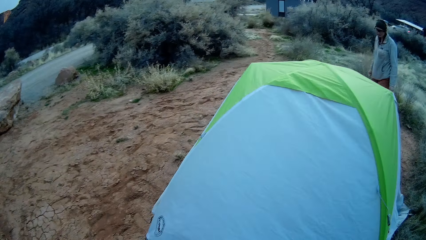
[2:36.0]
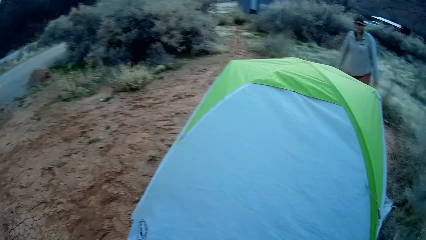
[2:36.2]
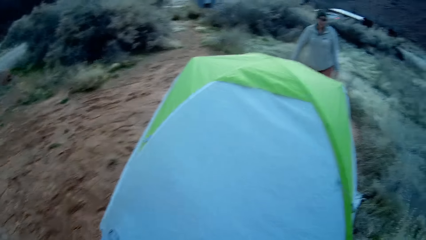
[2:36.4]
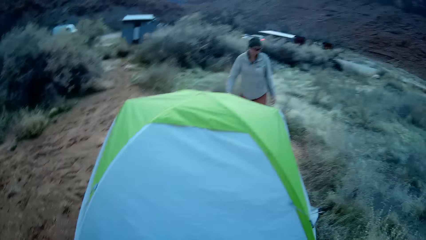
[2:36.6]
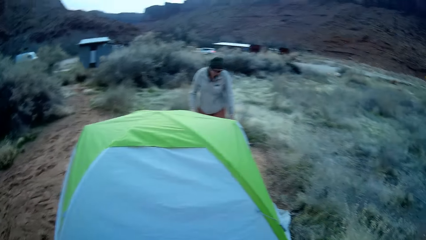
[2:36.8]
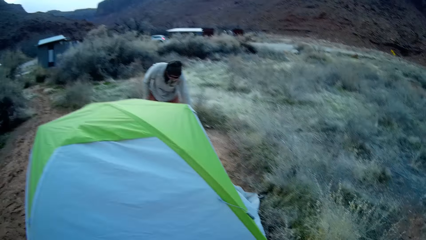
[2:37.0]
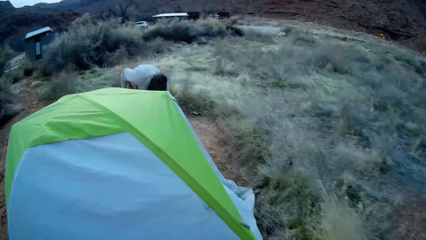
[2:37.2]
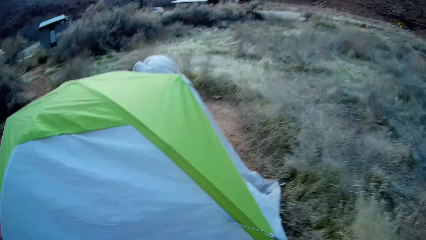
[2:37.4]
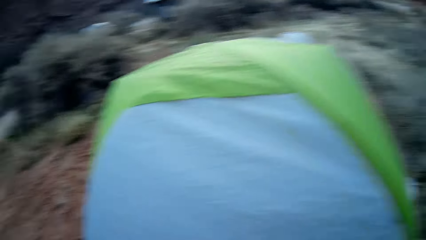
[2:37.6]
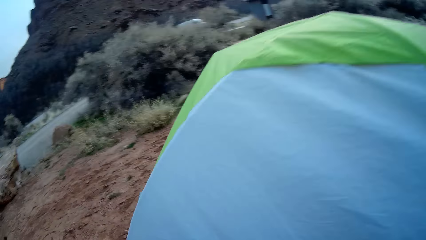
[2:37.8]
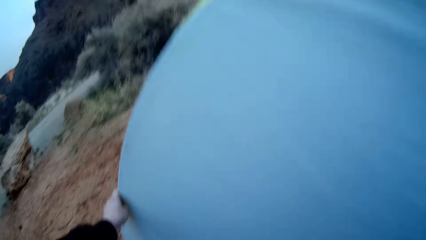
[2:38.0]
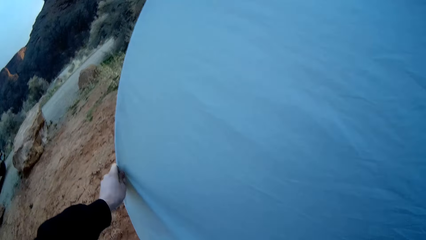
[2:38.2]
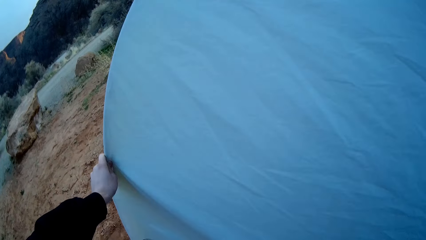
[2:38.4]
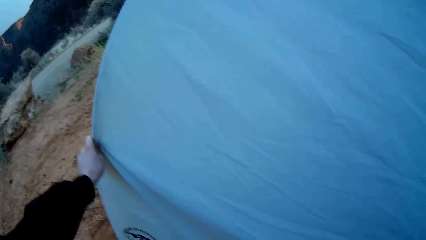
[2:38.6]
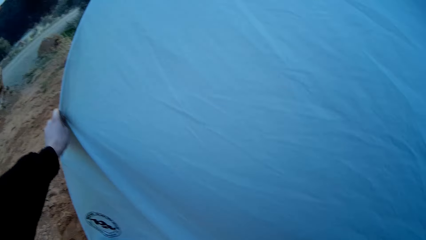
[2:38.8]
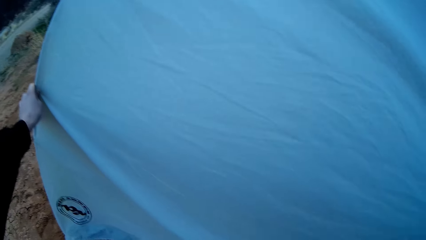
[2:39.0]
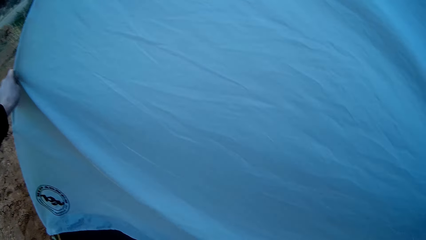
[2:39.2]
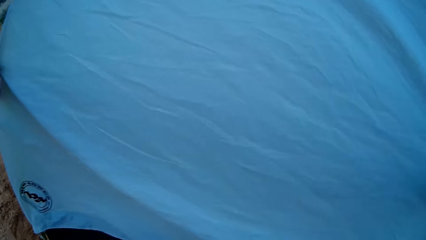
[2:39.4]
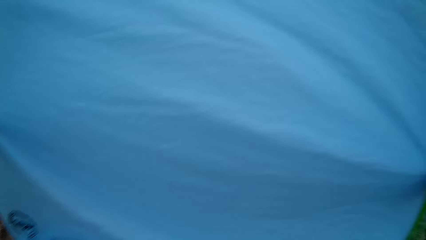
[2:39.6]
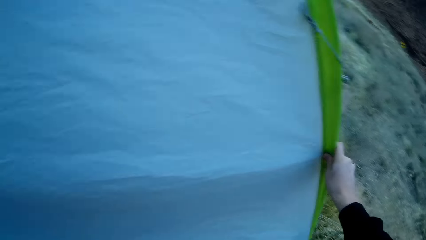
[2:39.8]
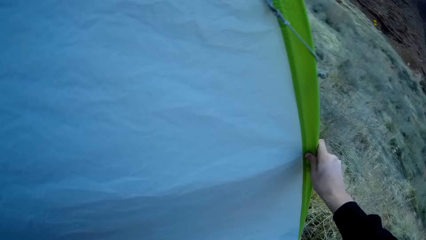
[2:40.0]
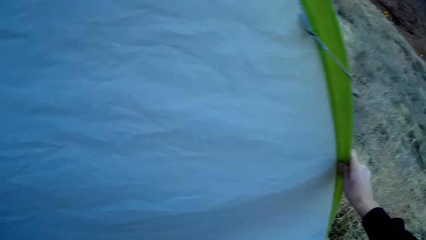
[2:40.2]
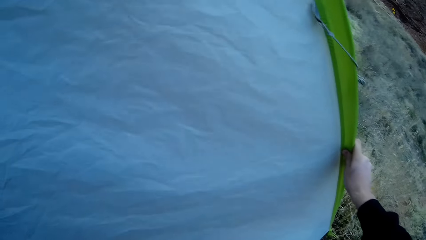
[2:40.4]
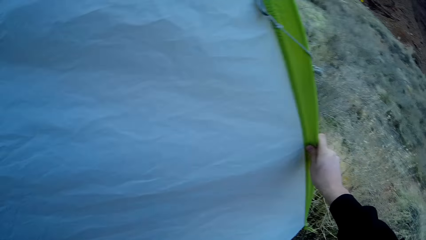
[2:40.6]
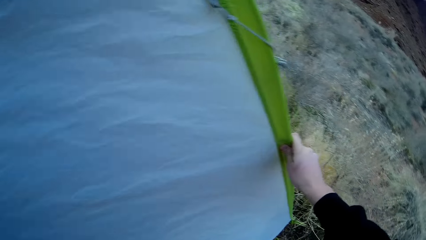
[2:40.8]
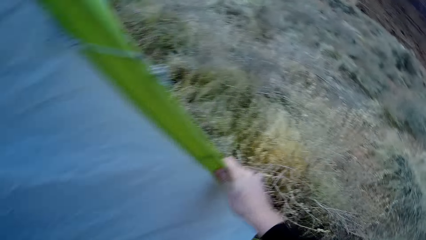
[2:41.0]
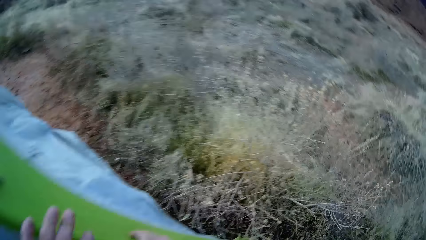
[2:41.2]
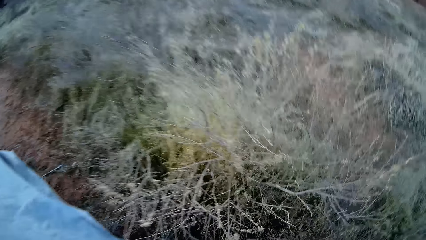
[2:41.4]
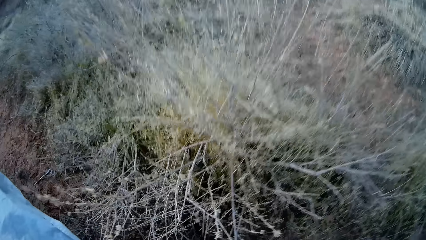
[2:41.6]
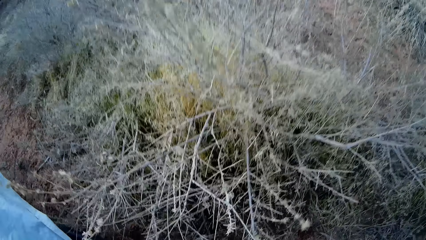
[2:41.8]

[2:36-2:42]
The camera wearer holds the pole. They hold the tent.

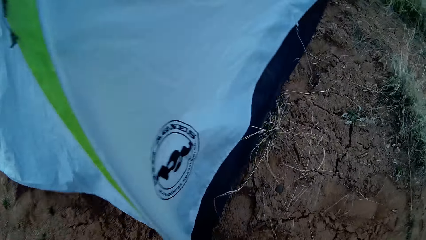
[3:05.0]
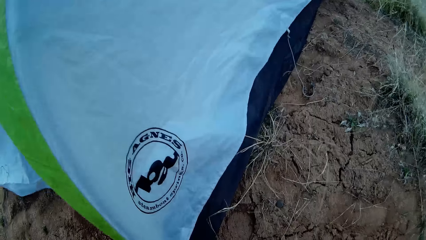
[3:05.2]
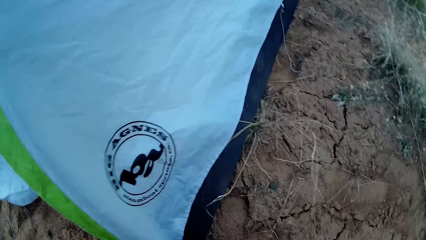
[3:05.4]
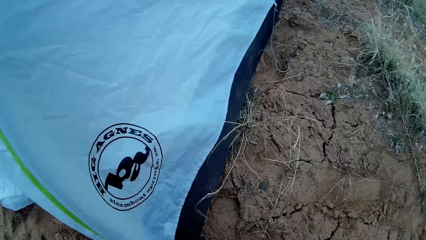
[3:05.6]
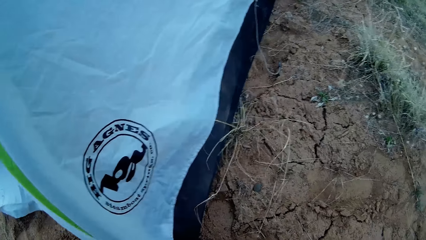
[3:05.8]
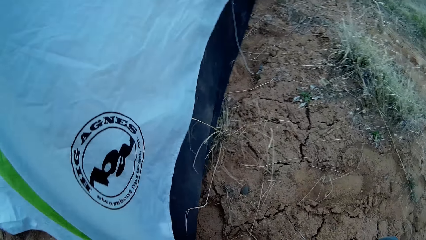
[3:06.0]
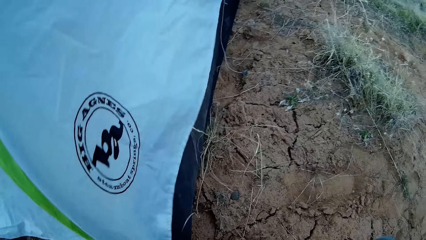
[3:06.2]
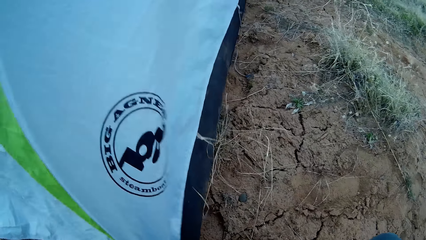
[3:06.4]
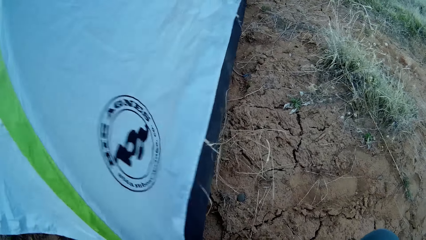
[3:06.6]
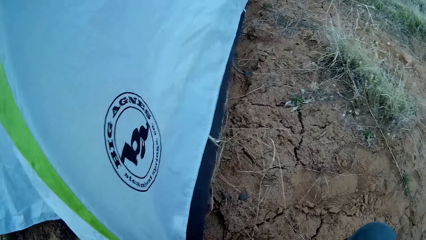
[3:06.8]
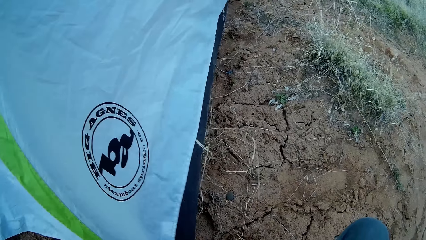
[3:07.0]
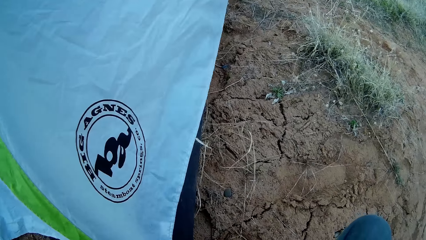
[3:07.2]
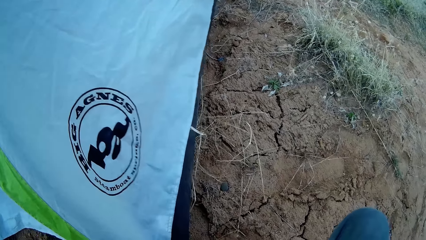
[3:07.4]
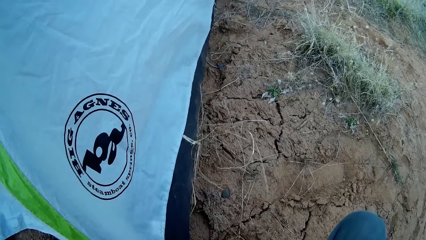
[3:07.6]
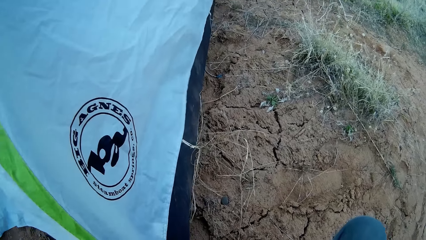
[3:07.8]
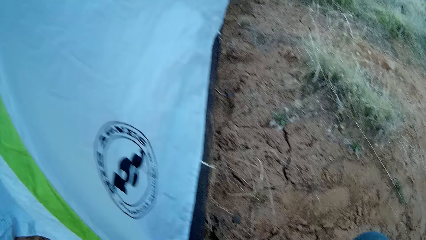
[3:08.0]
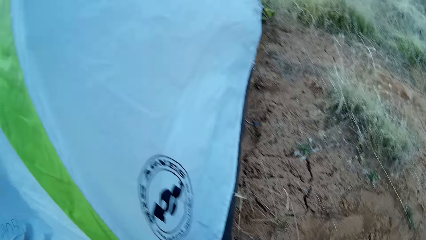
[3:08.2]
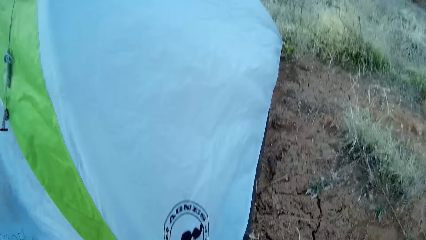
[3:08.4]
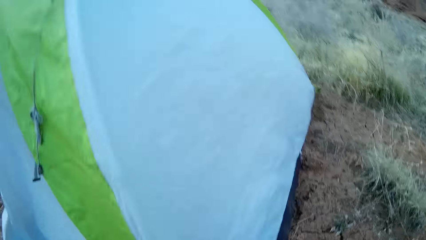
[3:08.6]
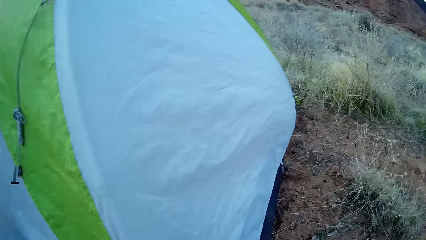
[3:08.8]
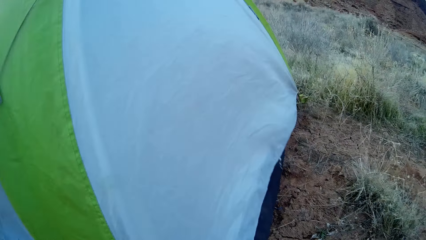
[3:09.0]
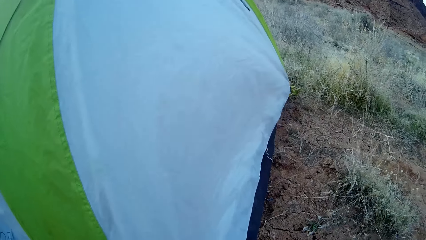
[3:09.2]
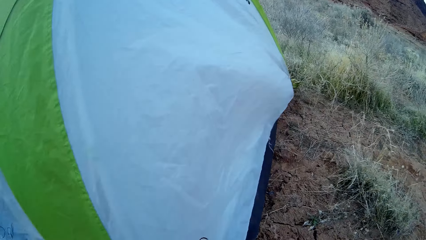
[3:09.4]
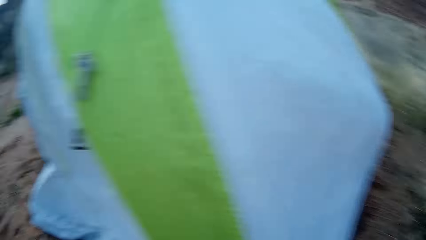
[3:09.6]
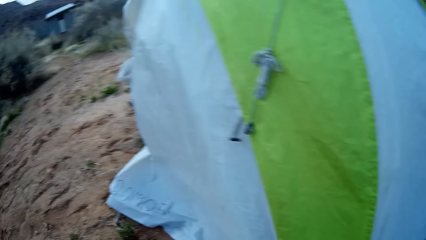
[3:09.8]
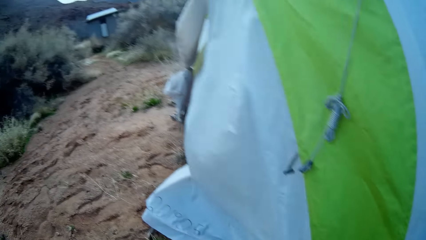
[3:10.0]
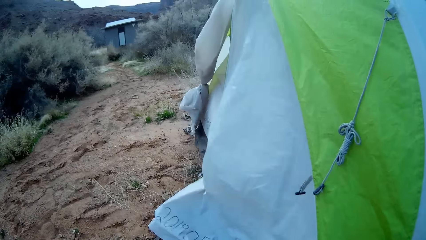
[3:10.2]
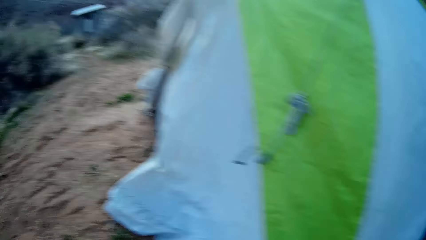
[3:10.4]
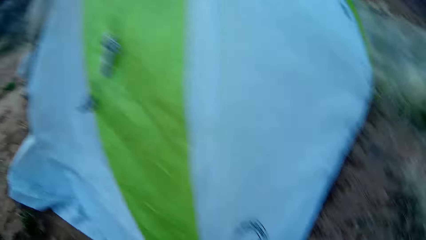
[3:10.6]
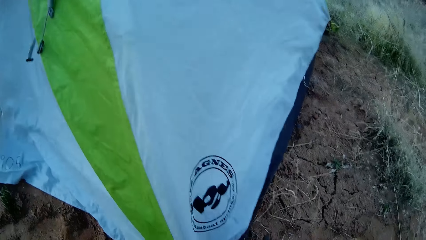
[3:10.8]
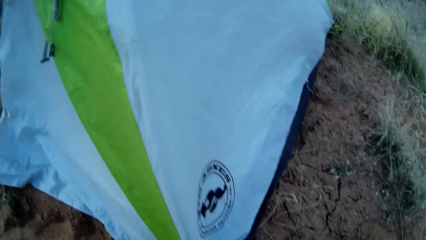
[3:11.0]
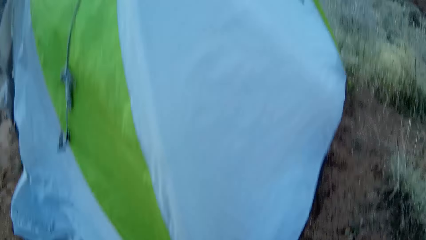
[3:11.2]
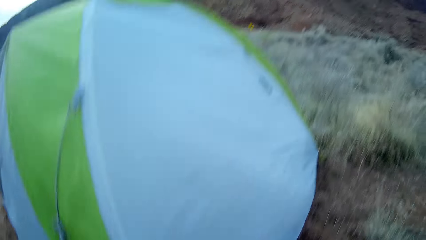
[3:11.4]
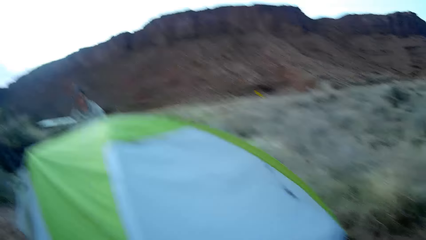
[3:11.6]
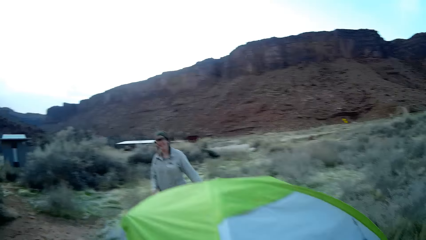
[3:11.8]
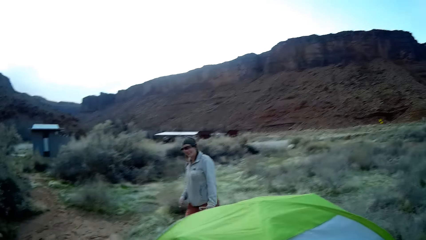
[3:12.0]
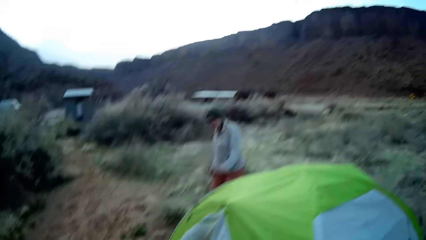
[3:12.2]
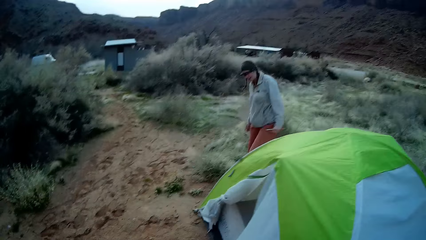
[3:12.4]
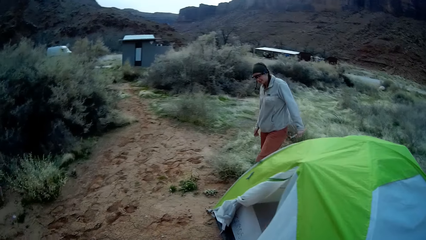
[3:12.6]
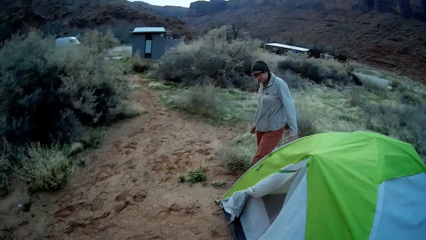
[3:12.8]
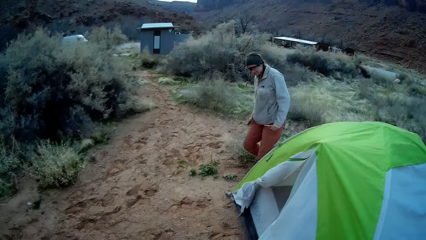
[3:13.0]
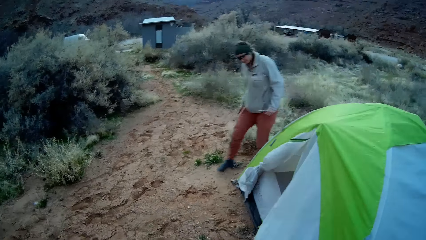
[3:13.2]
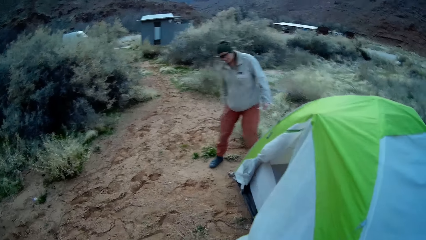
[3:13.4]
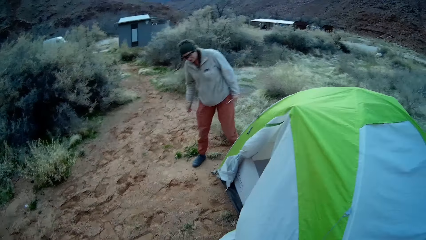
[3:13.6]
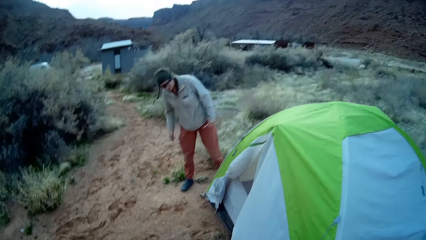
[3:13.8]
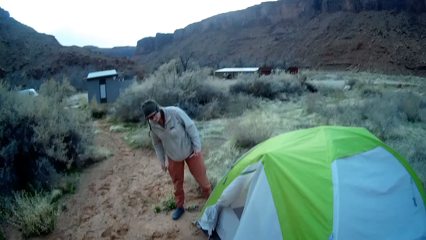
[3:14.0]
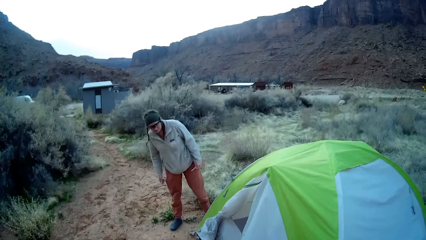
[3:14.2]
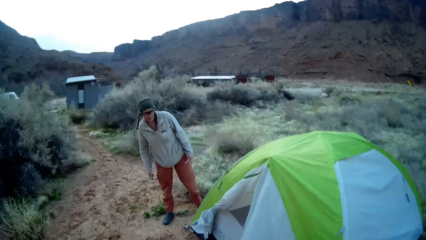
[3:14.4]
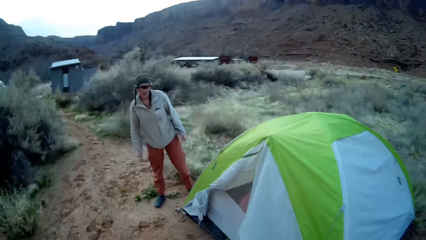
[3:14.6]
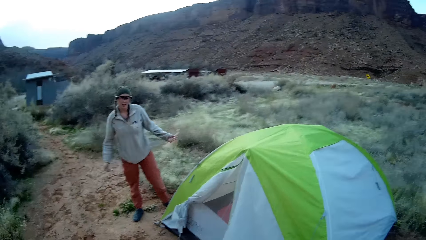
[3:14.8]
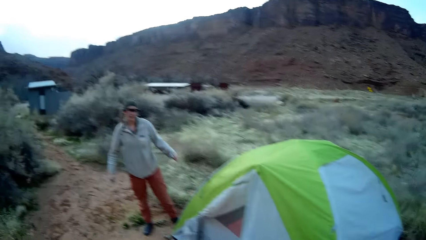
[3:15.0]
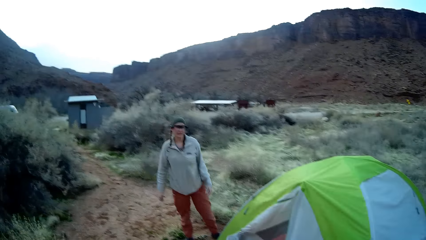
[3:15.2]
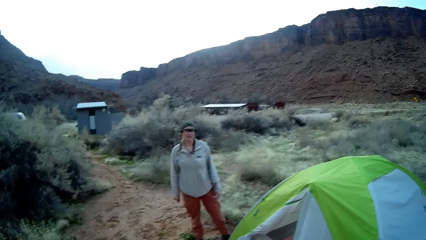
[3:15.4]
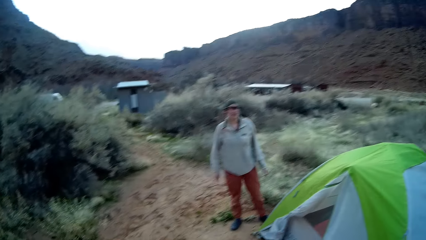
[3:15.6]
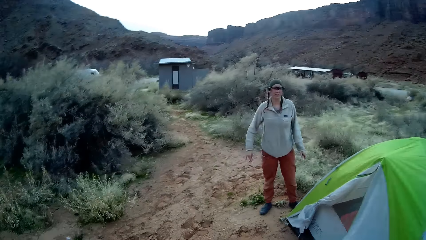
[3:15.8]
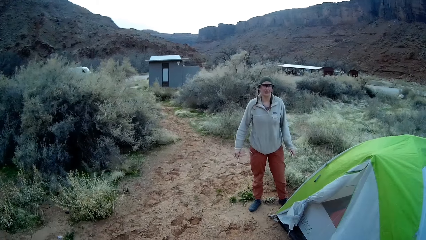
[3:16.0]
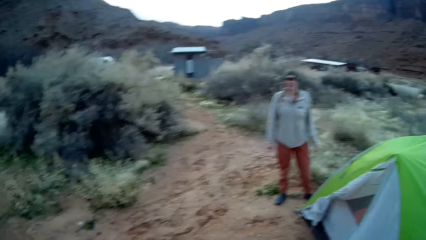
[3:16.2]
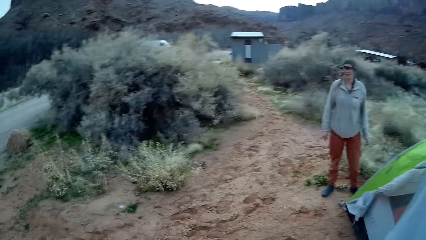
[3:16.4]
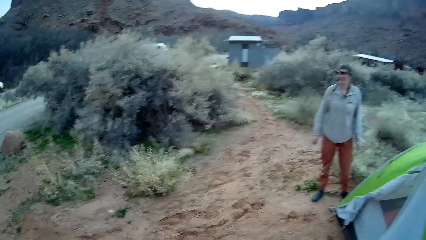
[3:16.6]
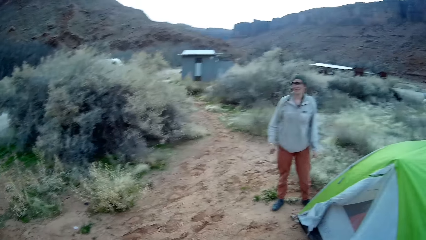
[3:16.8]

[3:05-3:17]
The camera wearer fixes the tent. A person looks at the tent. The camera wearer talks to the person.
